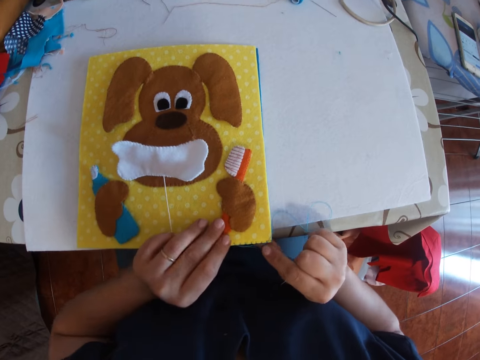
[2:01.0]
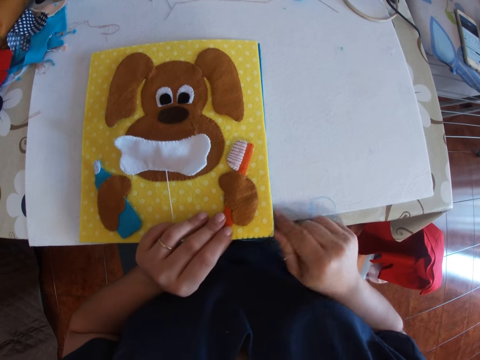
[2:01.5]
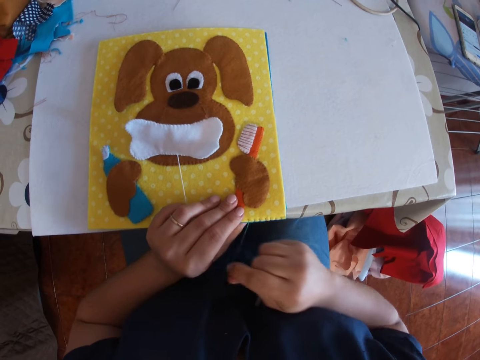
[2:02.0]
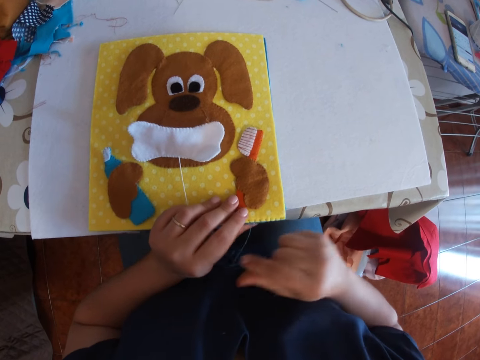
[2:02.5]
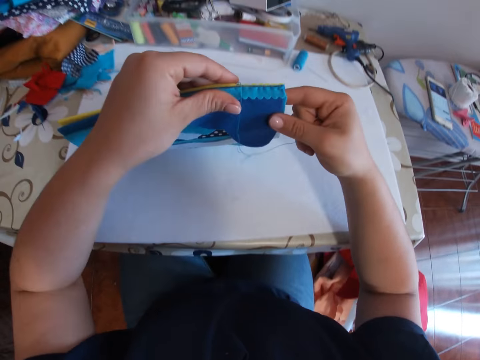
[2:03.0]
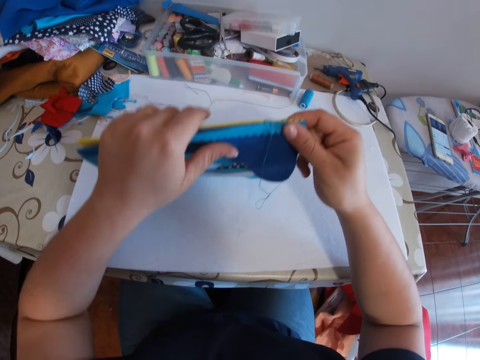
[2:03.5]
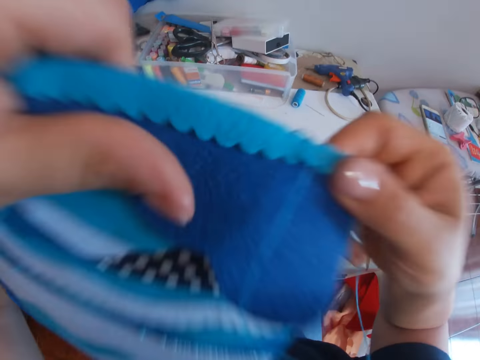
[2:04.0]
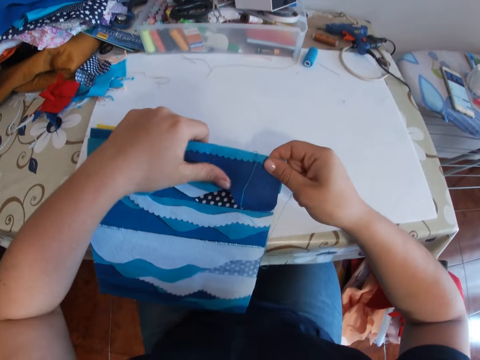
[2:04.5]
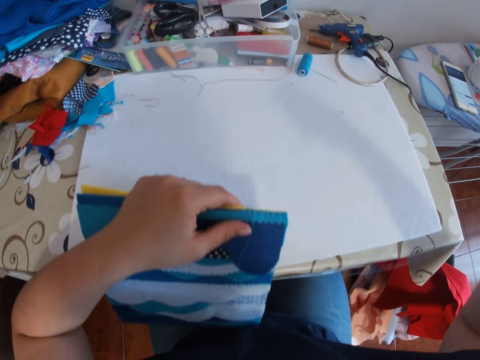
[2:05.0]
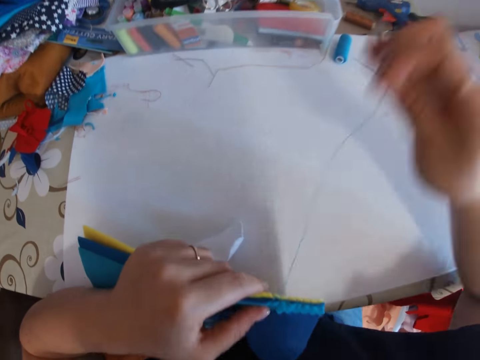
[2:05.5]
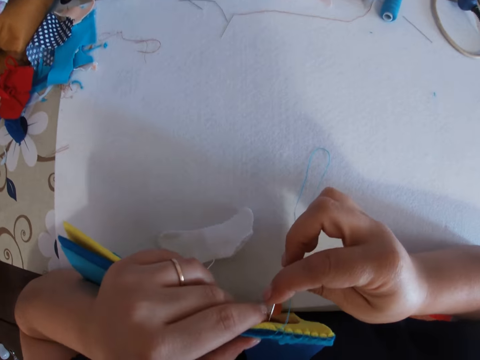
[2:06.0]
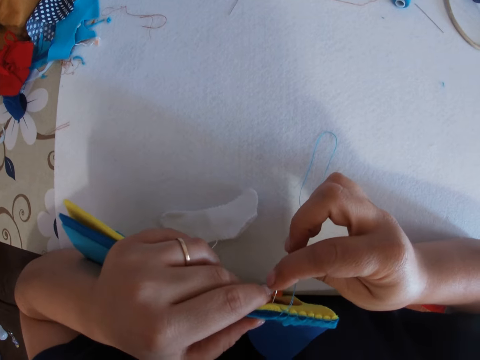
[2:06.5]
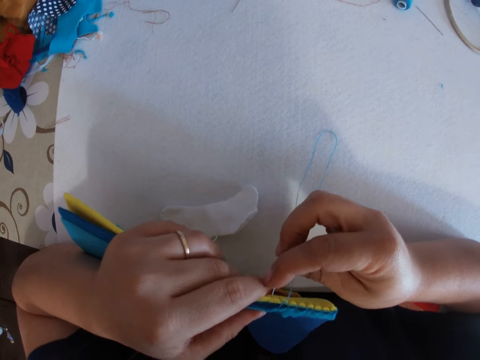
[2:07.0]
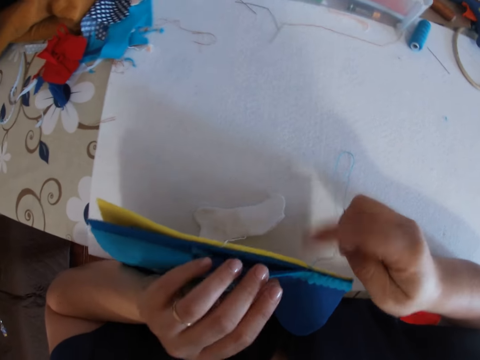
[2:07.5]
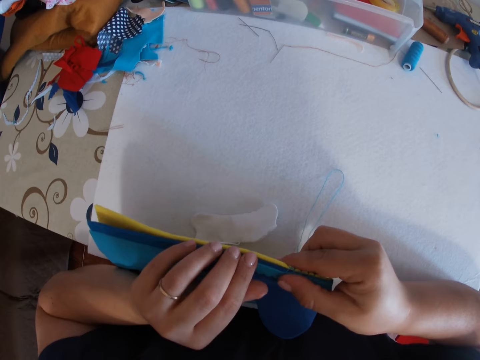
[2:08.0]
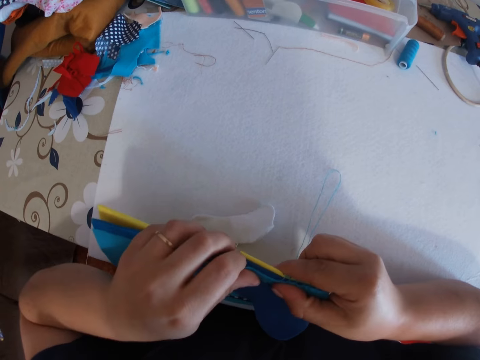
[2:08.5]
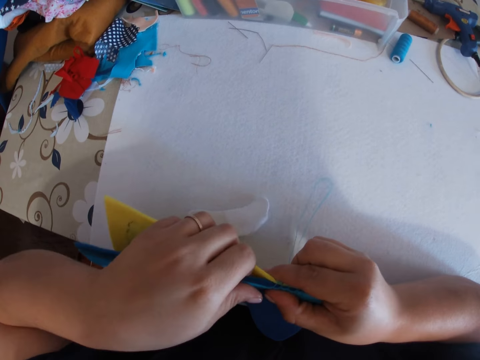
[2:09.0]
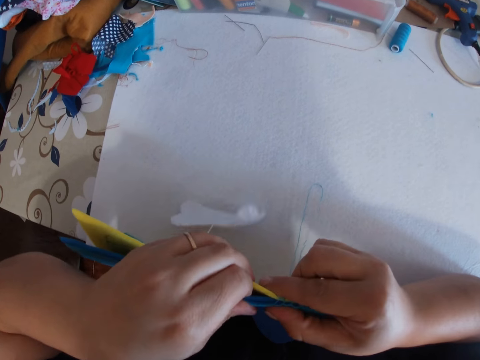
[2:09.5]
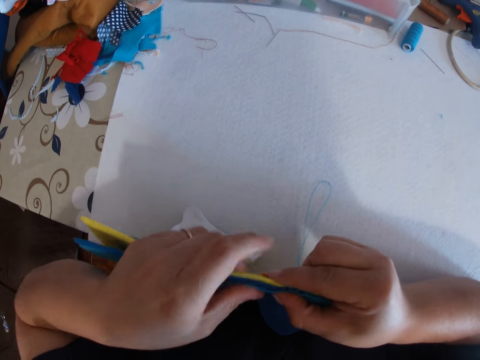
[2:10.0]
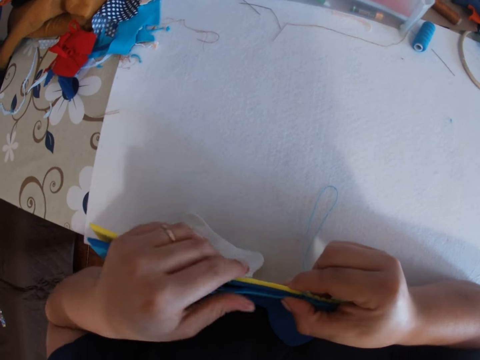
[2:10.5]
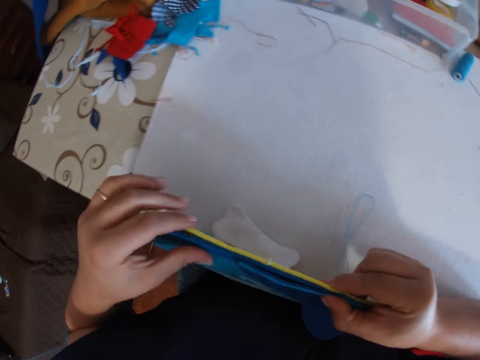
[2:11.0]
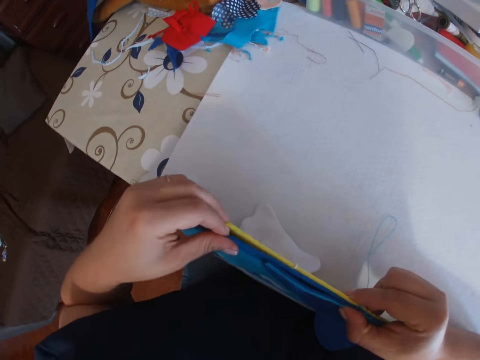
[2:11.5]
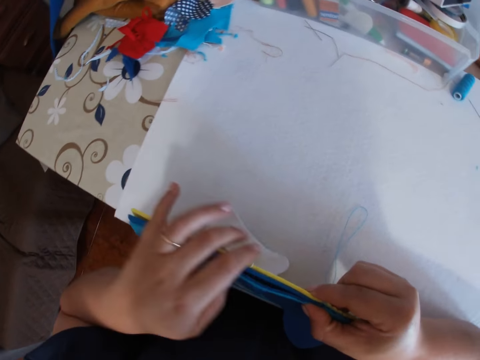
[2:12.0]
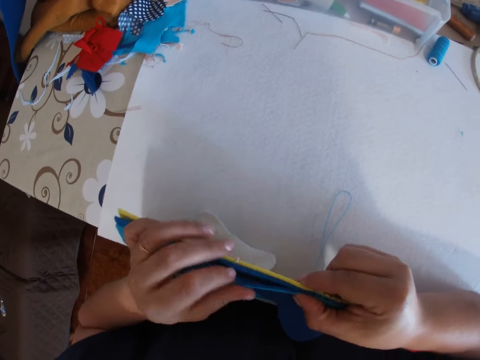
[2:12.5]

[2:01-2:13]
The camera wearer examines the crafts. They lift the fabrics. They sew the crafts together with a hand needle and thread. They arrange the edges of the crafts.

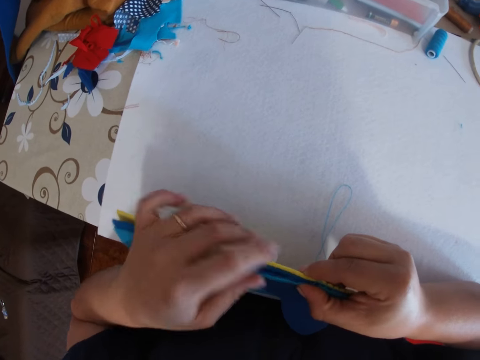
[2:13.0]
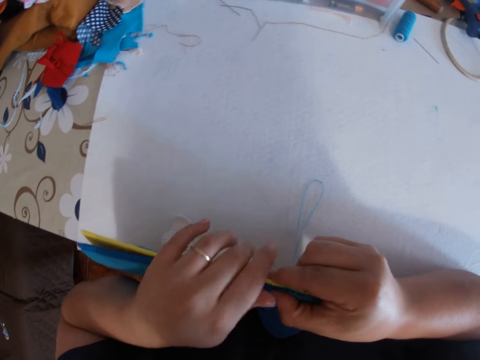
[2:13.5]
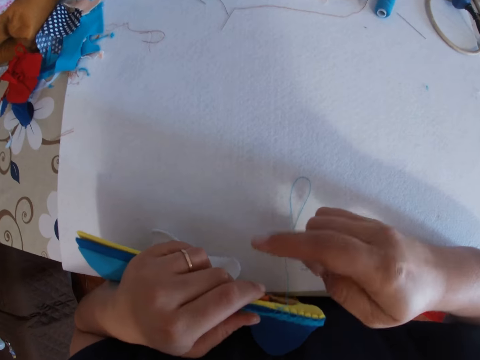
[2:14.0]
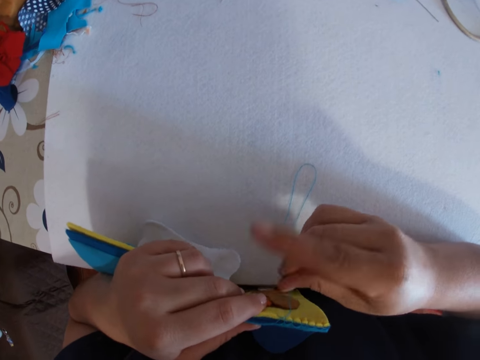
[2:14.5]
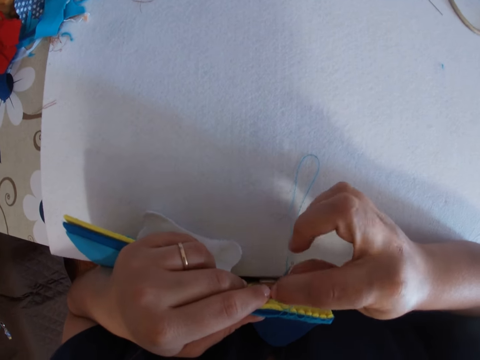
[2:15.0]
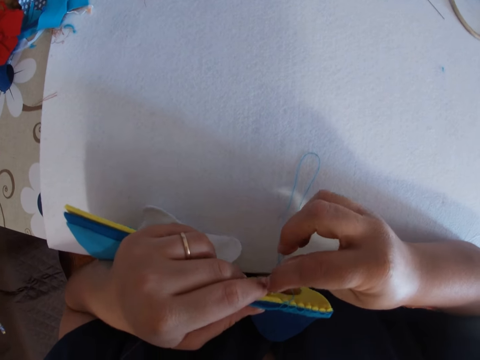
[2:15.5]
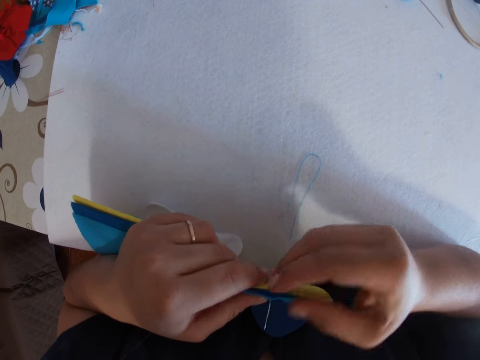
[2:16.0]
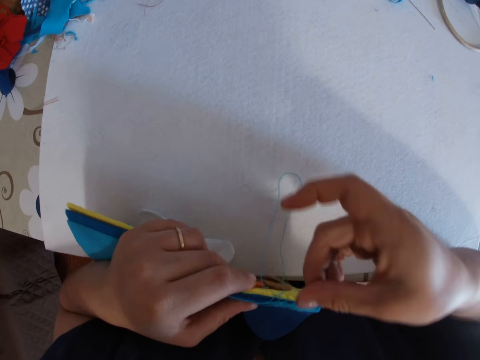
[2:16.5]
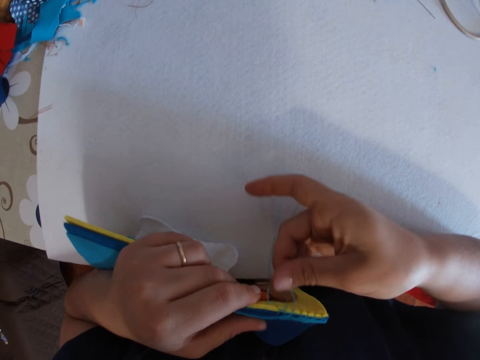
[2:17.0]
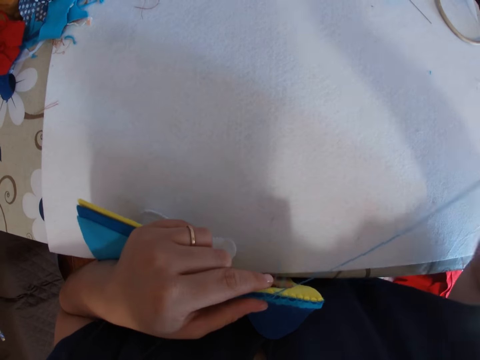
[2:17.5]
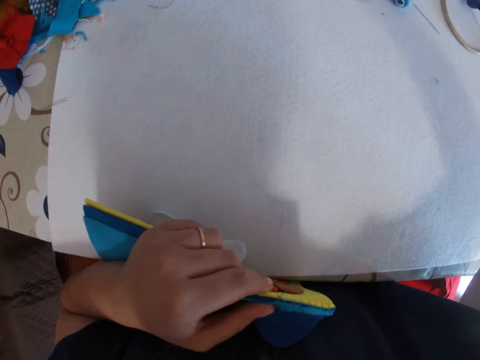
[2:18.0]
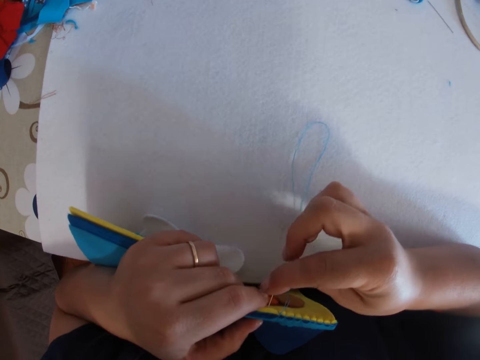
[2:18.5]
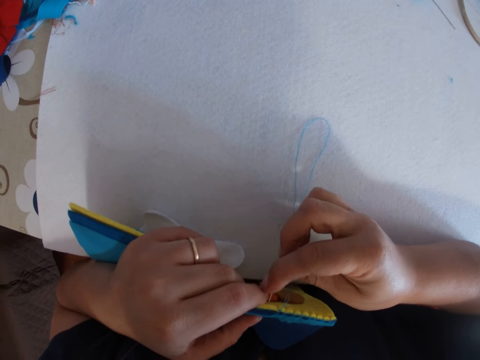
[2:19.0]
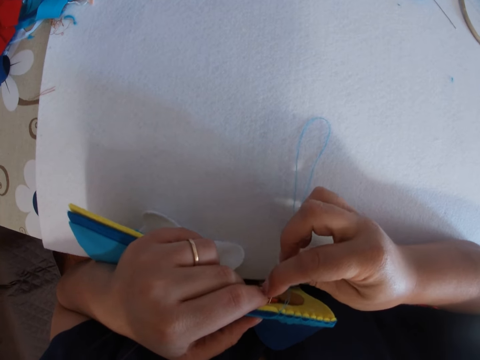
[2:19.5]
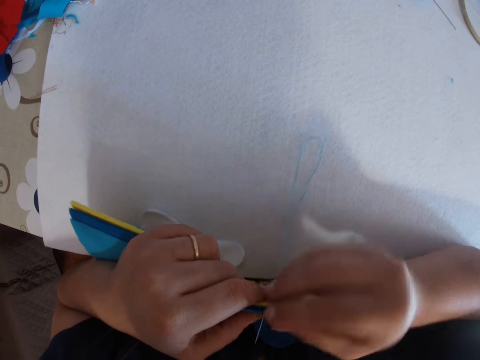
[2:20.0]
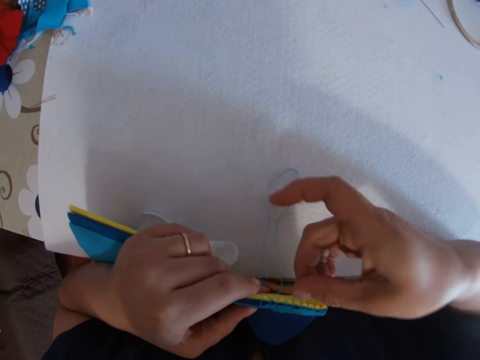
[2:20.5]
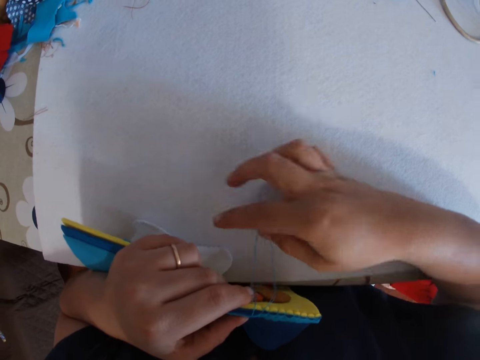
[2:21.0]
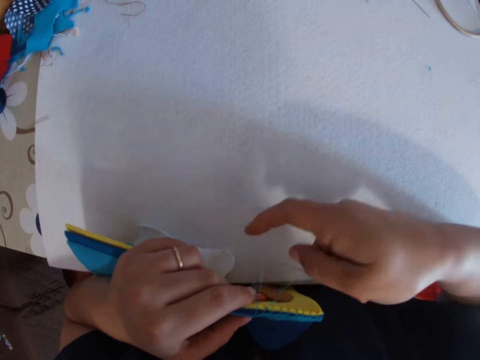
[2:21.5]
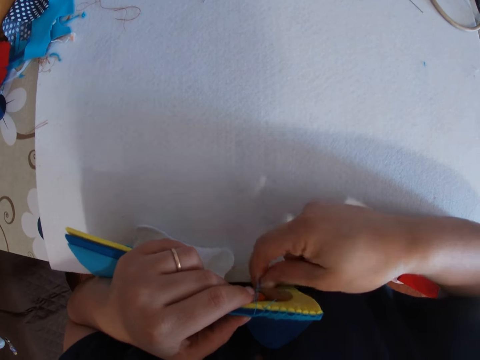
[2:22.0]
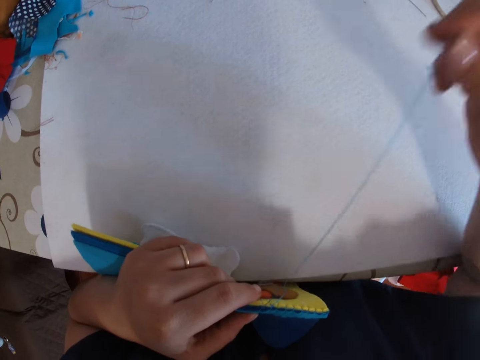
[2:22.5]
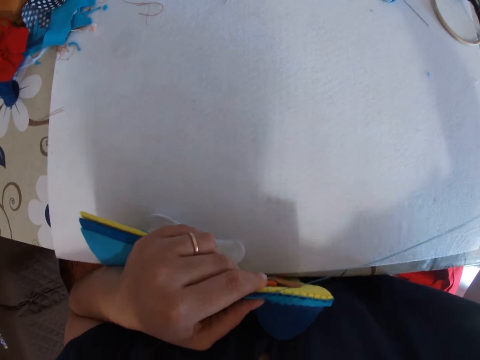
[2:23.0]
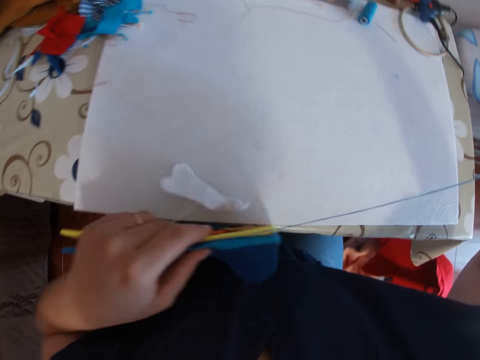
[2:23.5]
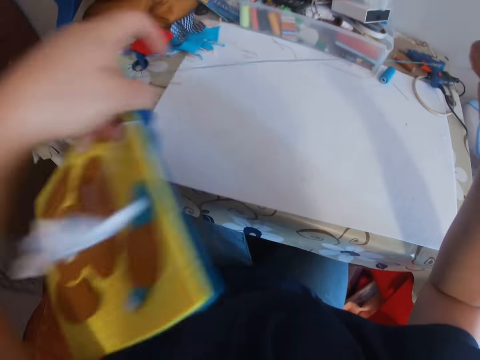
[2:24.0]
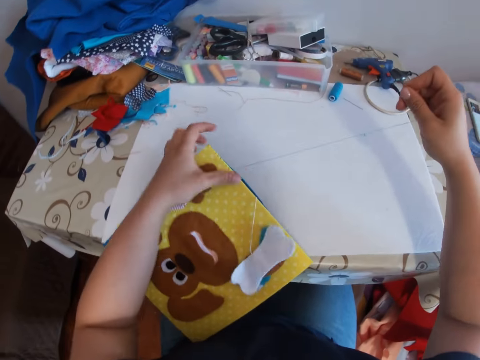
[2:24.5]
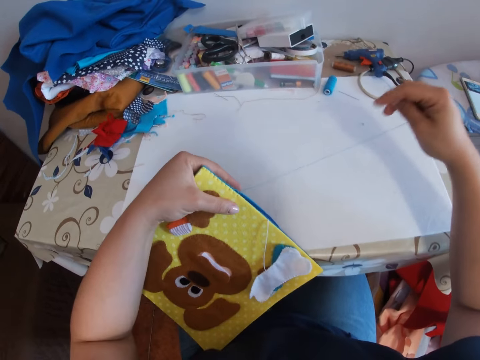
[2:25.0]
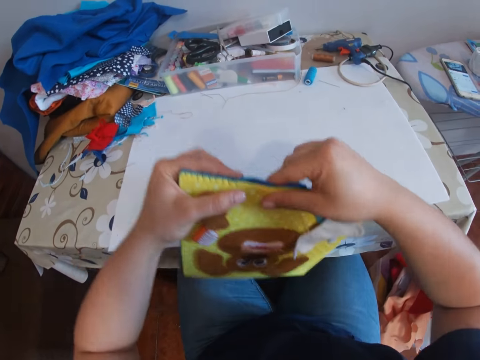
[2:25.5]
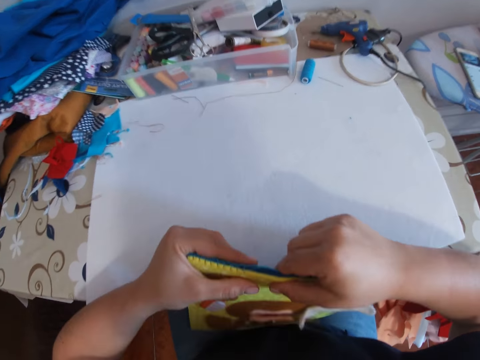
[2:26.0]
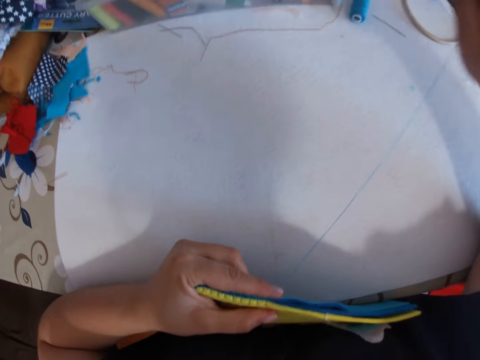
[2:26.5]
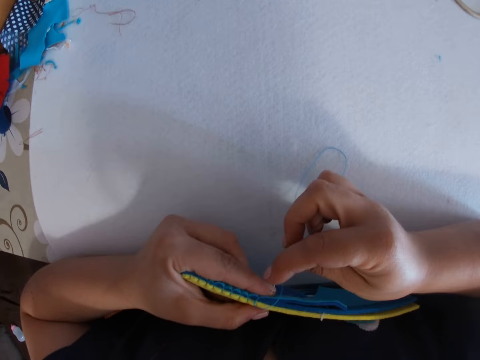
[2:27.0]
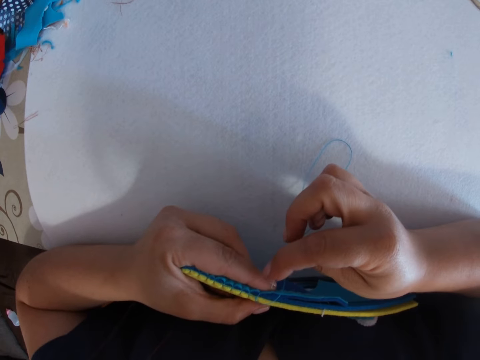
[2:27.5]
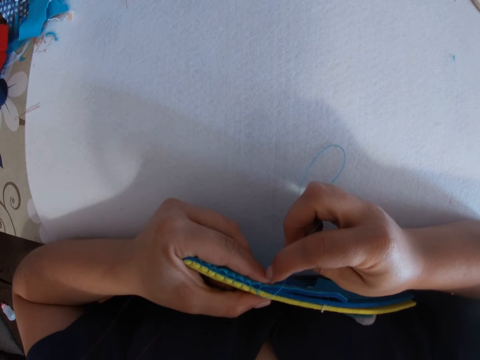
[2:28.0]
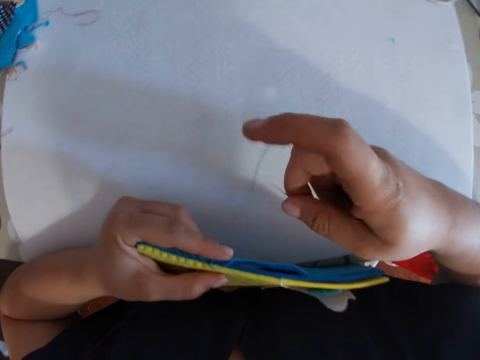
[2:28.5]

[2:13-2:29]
The camera wearer sews the crafts together with a hand needle and thread. They place the crafts on the table. They hold the crafts at the edge of the table. They attempt to sew the crafts together with a hand needle and thread.
